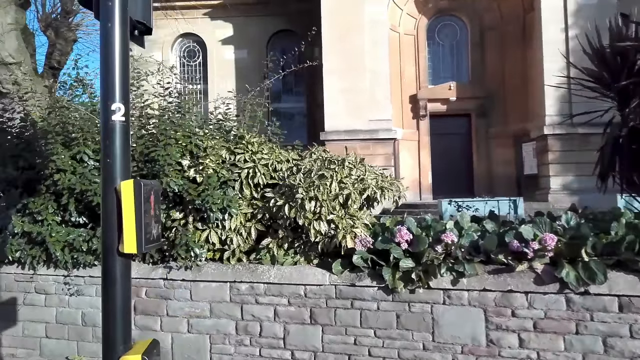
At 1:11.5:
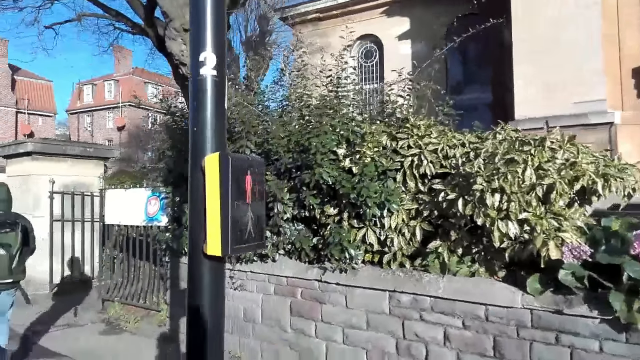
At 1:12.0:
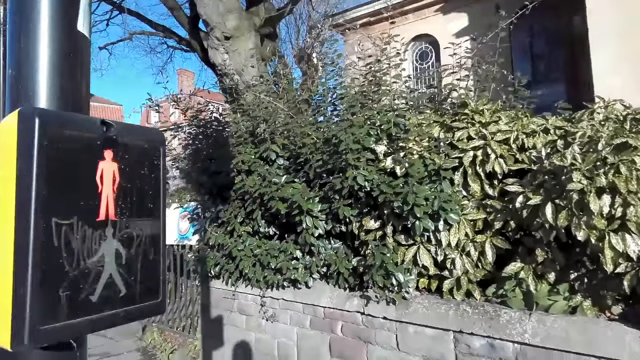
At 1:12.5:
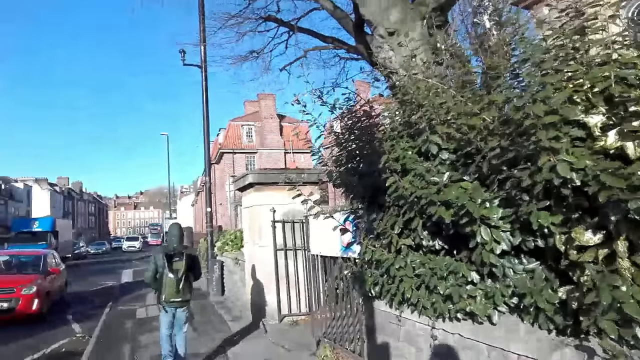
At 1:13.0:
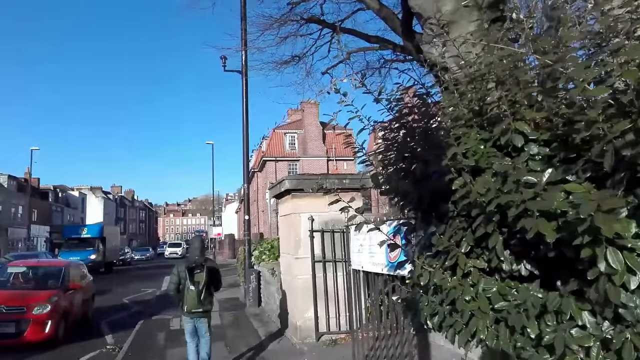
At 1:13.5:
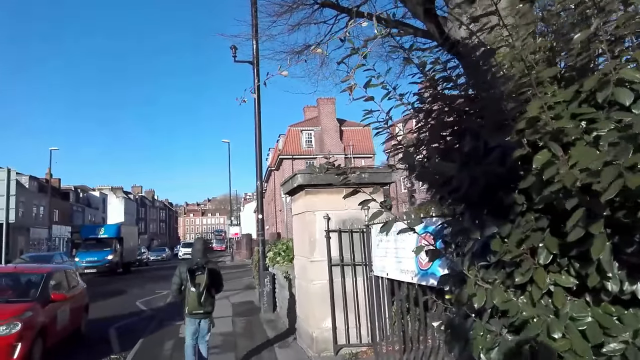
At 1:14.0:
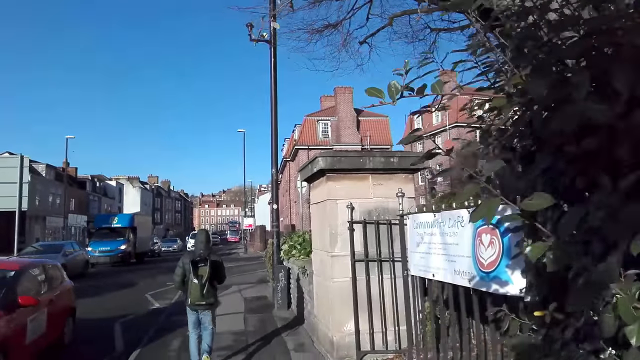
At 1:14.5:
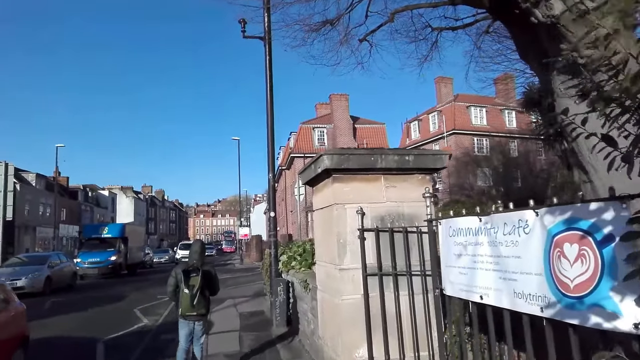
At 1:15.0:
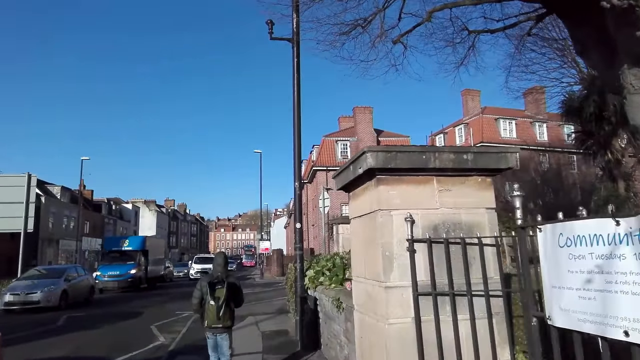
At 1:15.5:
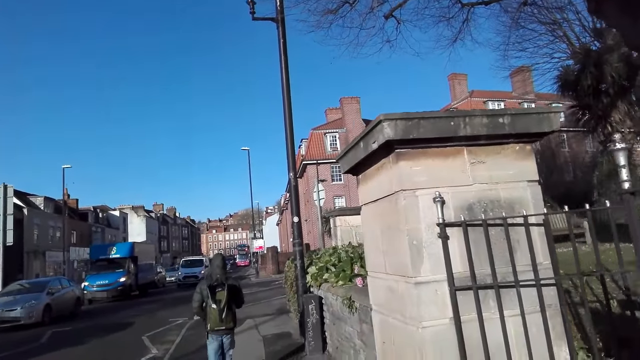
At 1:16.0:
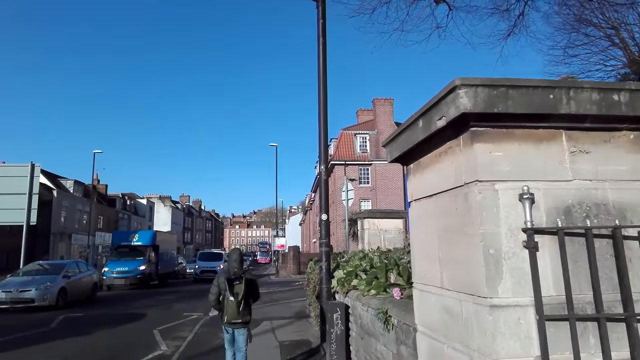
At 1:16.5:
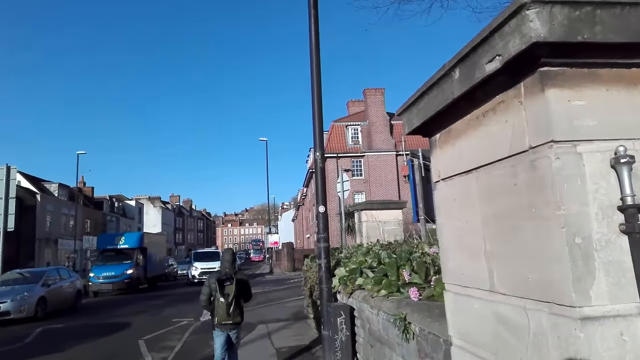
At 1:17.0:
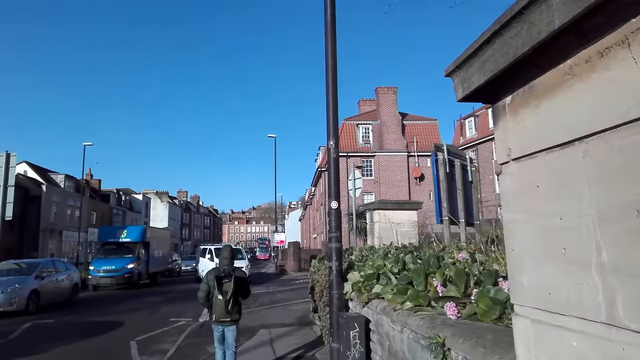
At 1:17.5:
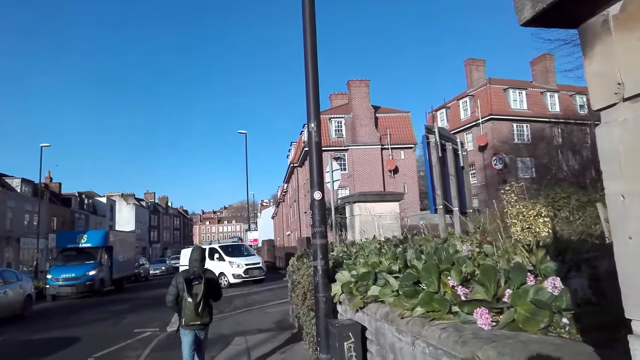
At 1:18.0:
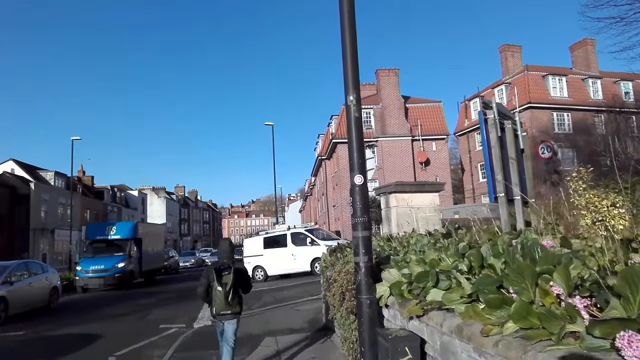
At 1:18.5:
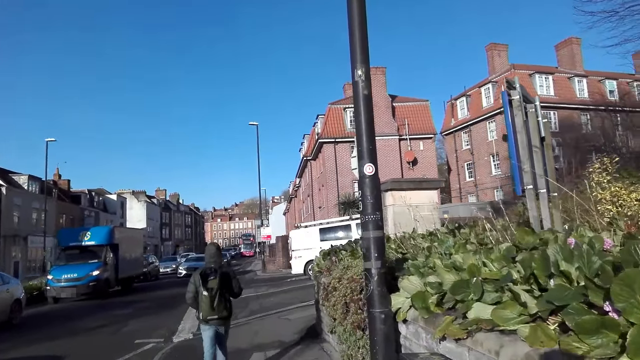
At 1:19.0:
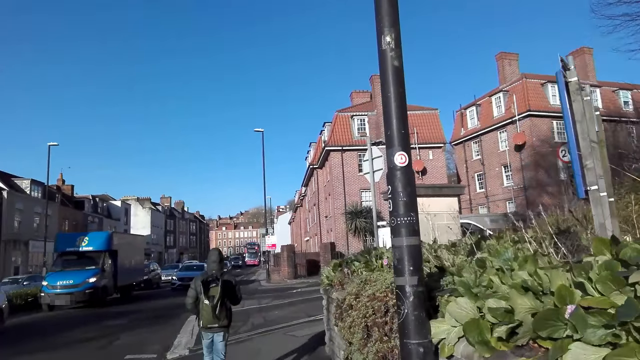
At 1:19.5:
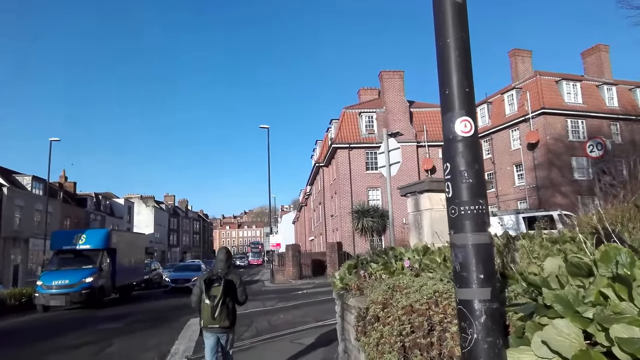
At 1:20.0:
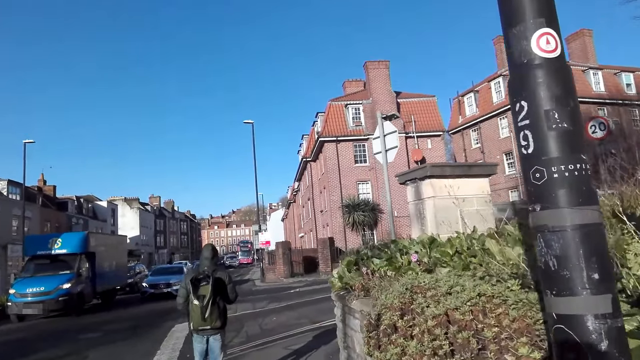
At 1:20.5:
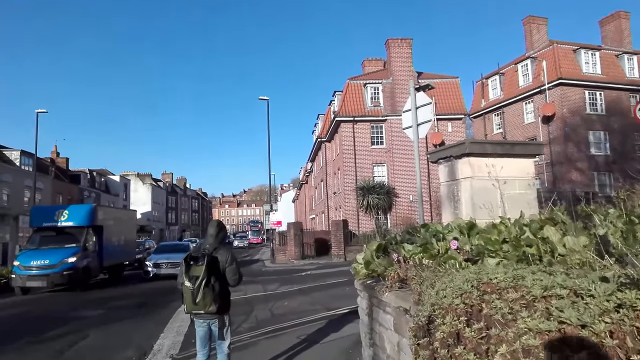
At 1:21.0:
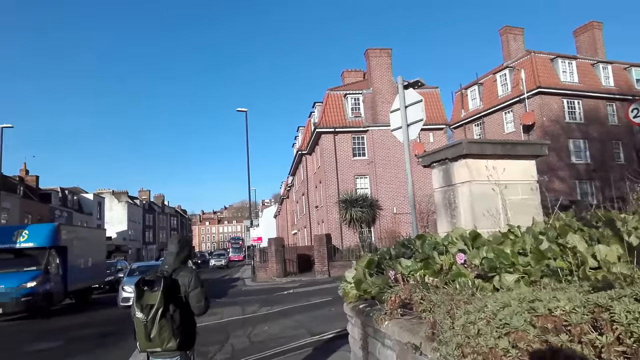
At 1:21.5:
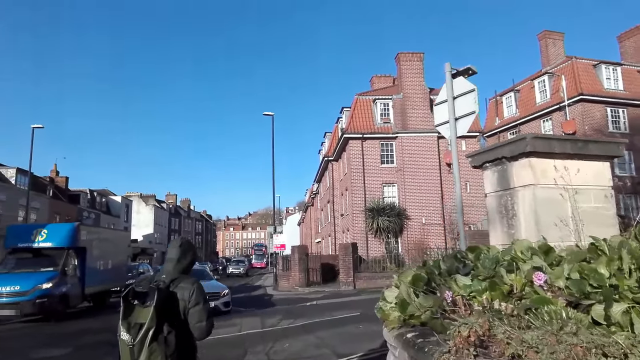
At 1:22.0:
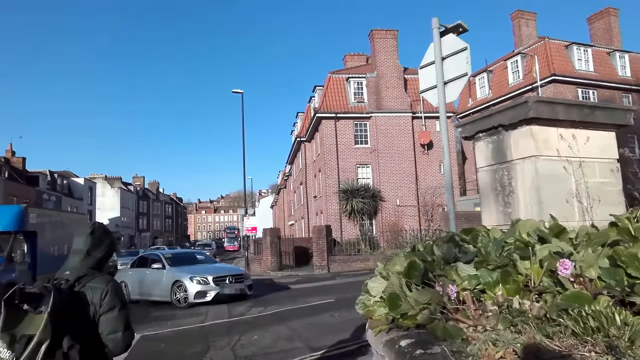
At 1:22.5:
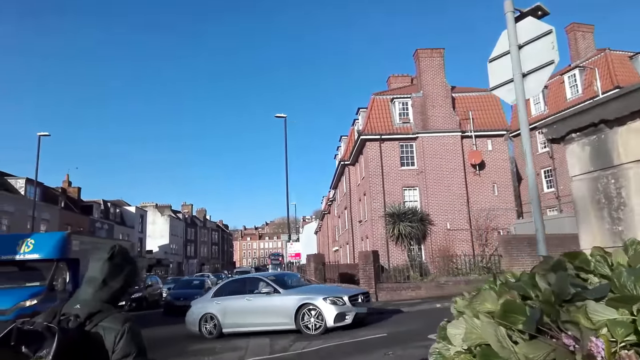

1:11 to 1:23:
The camera wearer walks along the road walk. A red car drives past them.

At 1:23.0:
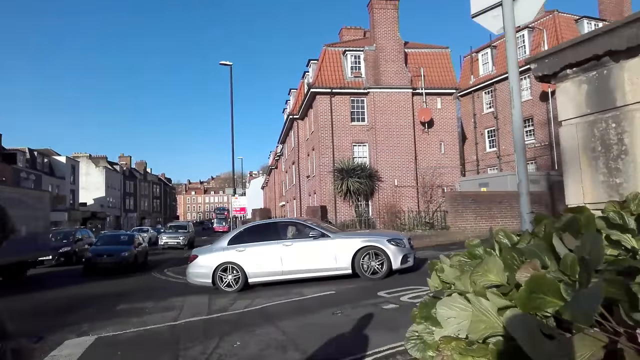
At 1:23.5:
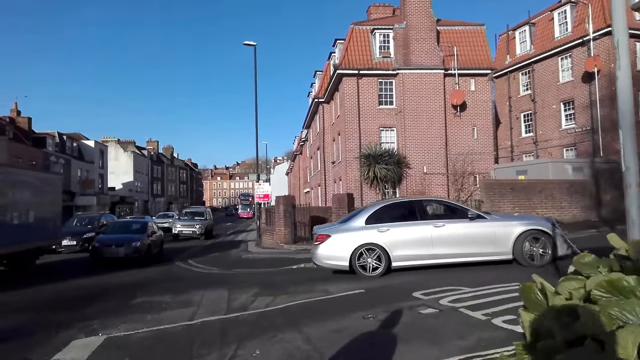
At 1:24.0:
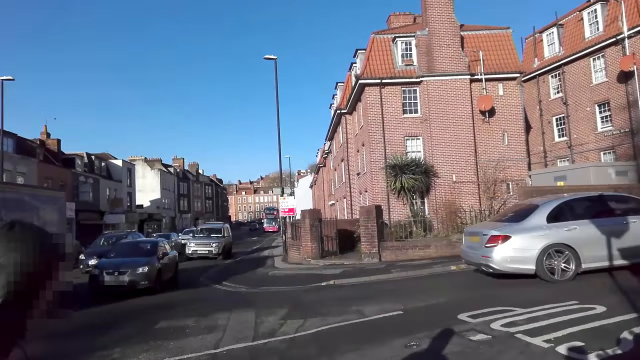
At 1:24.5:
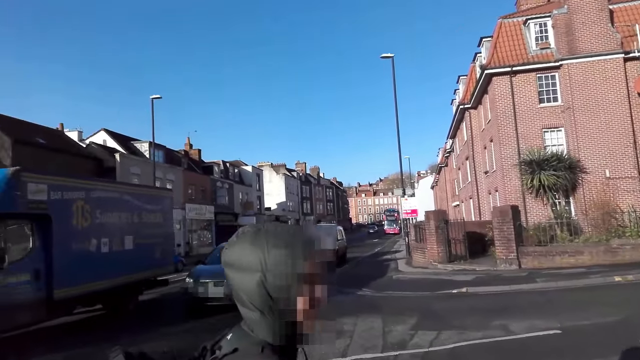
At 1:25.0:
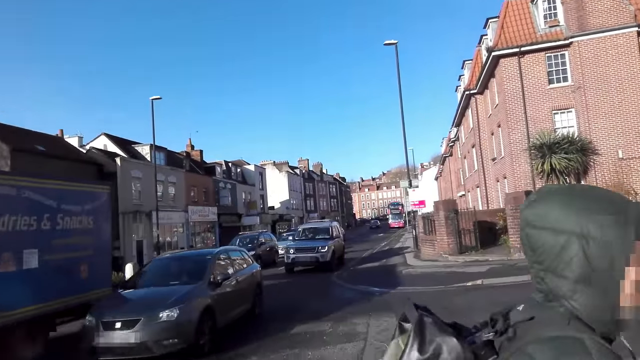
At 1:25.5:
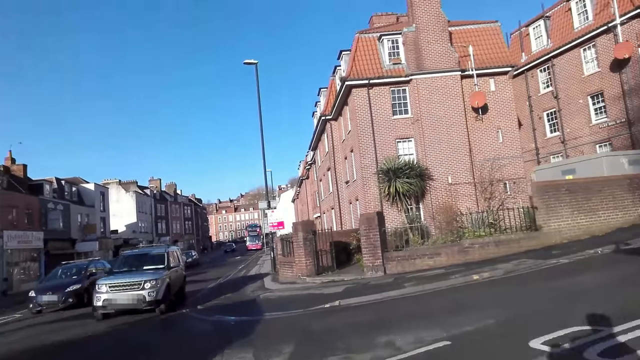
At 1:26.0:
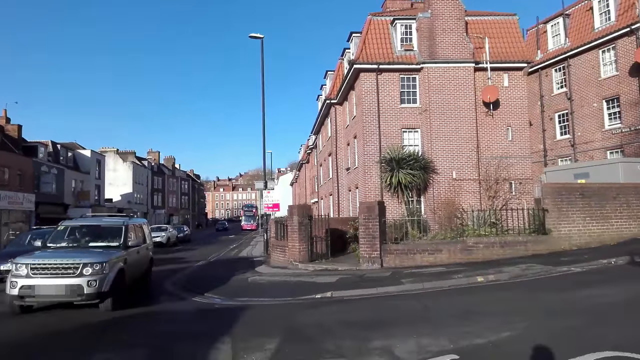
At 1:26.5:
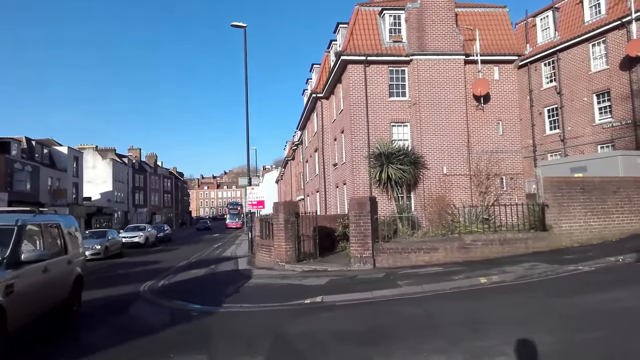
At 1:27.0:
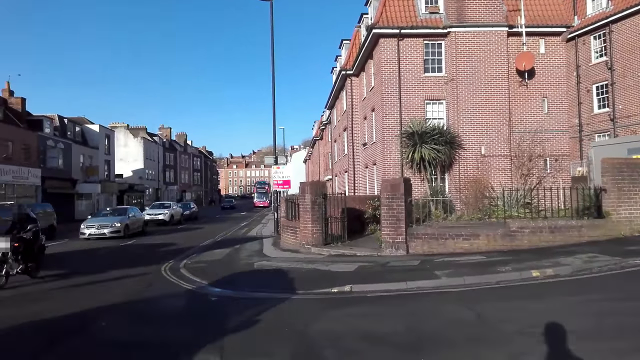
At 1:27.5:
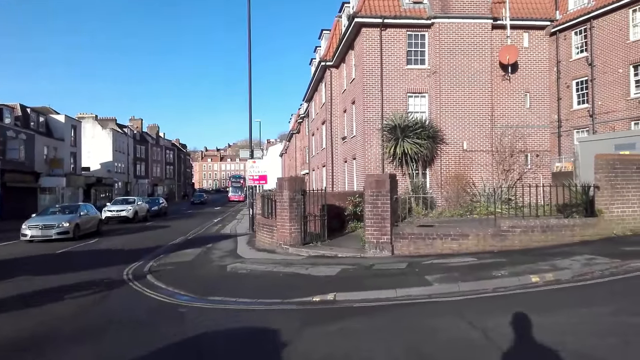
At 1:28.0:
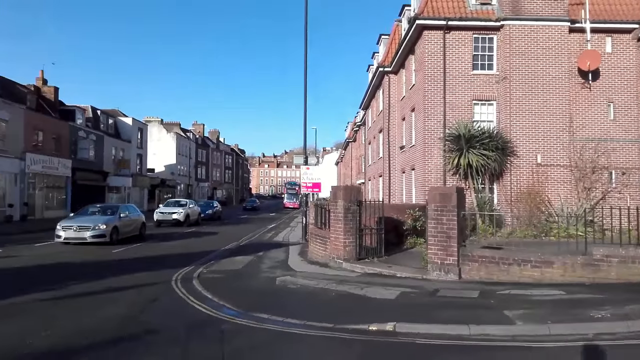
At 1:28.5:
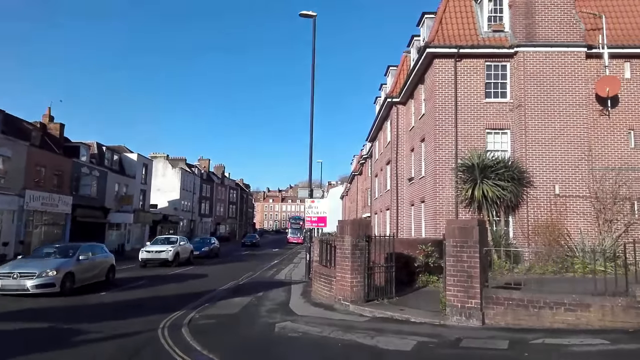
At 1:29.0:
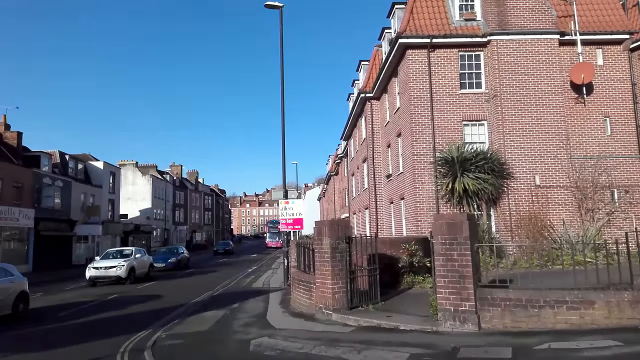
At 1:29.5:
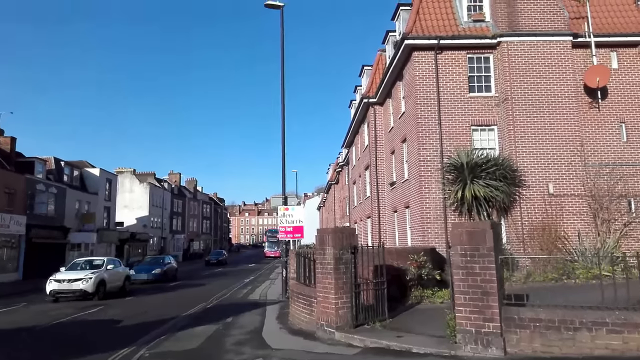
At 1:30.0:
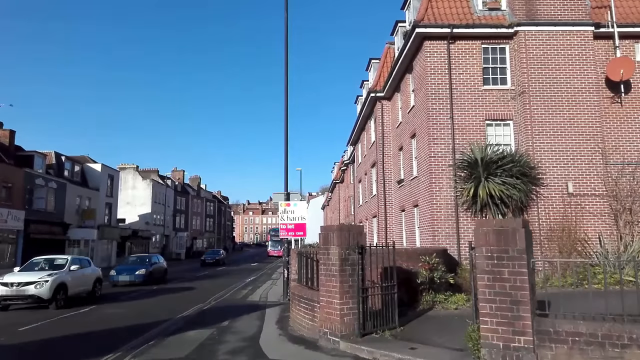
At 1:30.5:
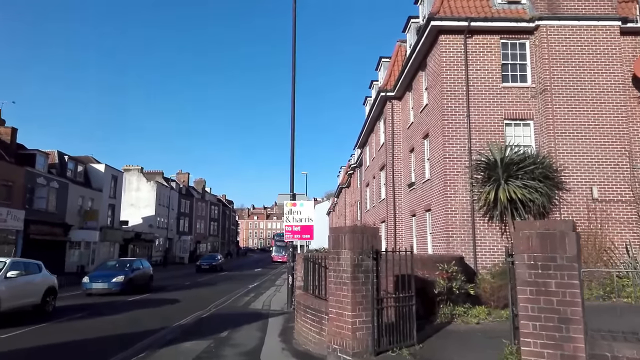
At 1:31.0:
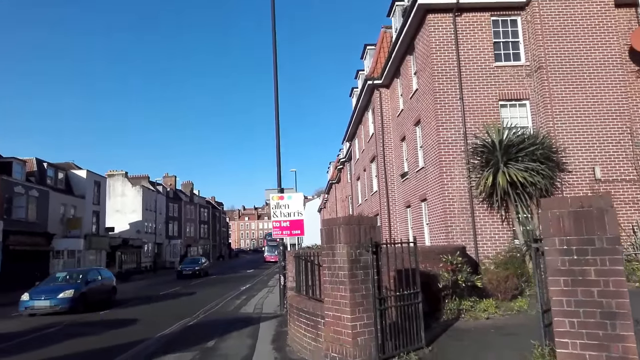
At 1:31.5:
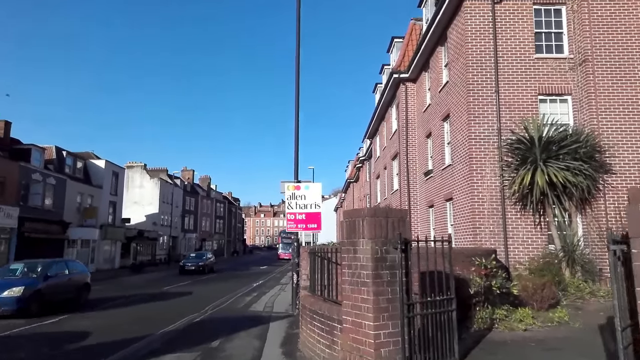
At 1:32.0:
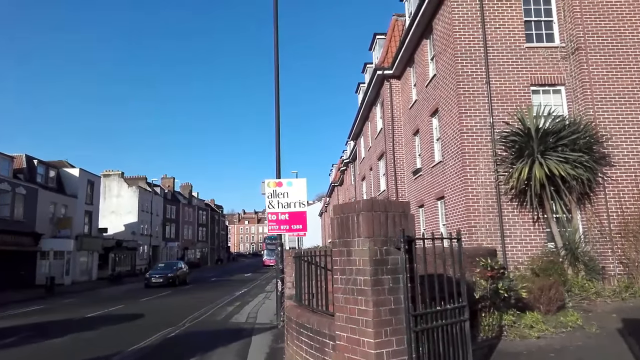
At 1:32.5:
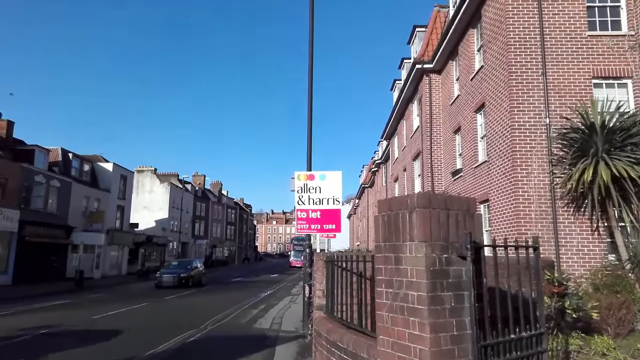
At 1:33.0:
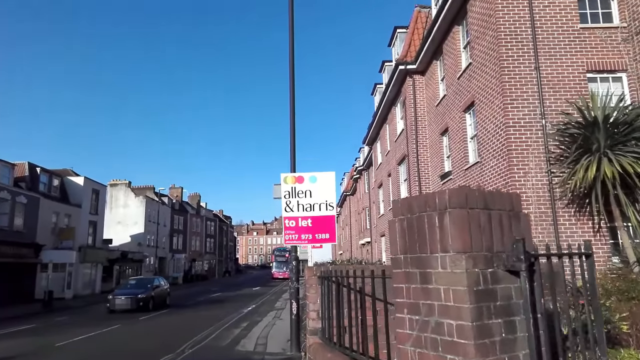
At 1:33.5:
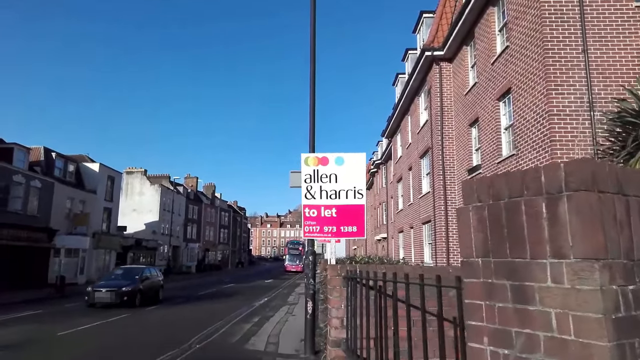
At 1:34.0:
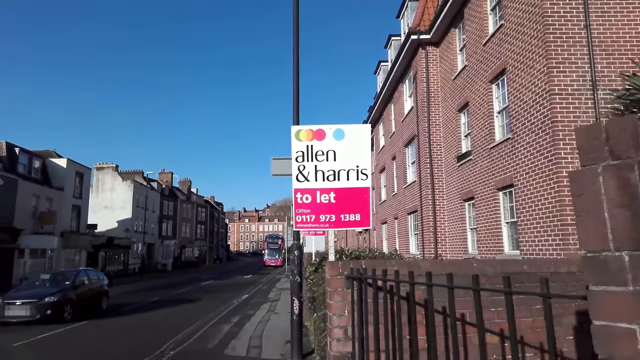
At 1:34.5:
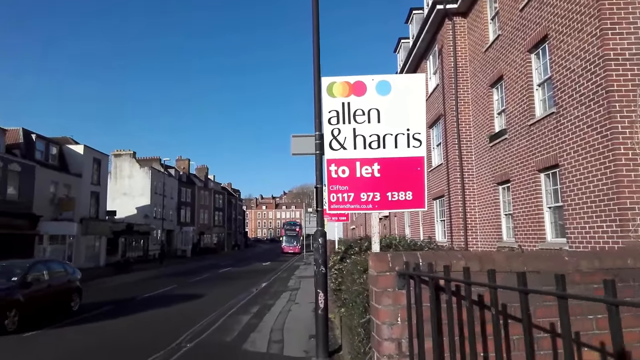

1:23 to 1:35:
A grey car drives past the camera wearer. They cross the road. A grey jeep drives past them. They walk along the road walk.
